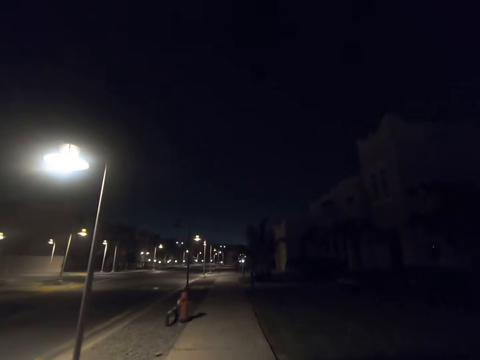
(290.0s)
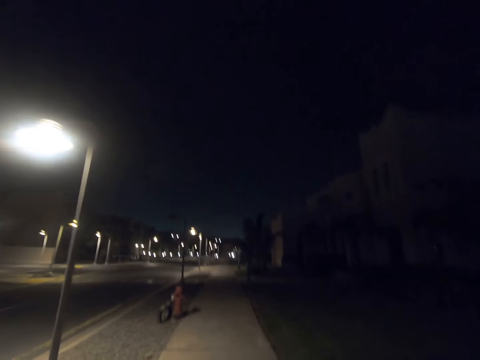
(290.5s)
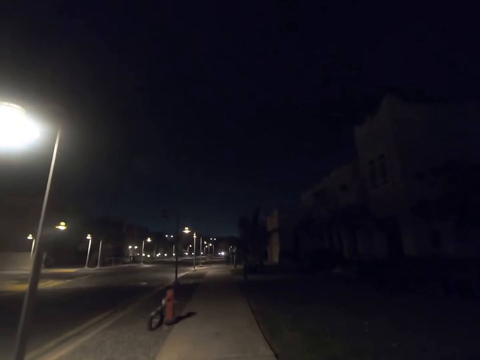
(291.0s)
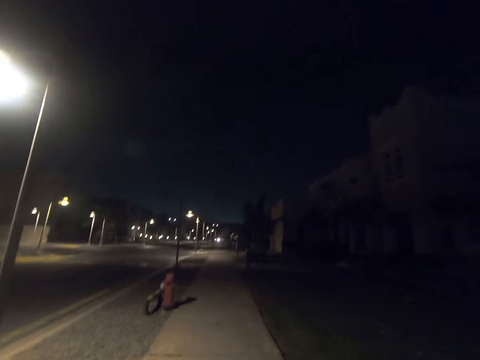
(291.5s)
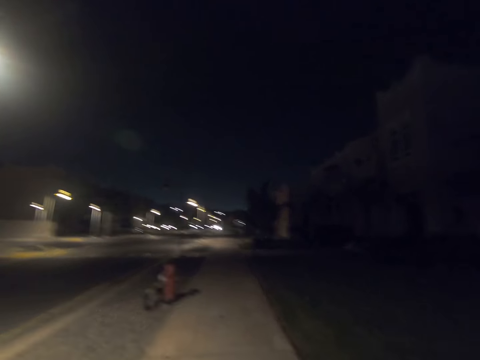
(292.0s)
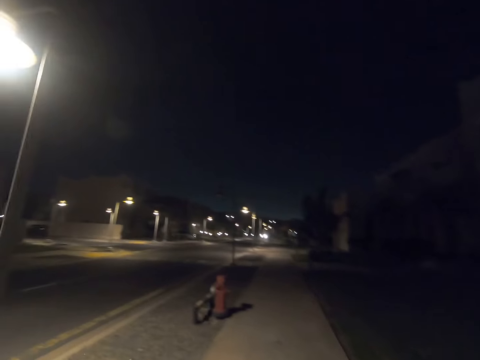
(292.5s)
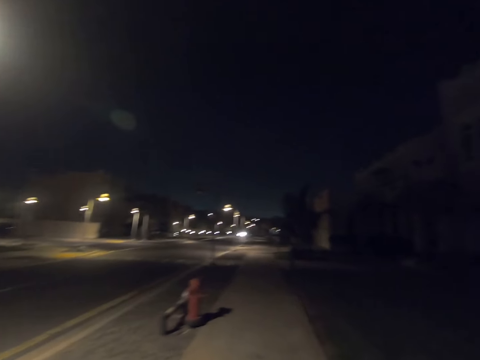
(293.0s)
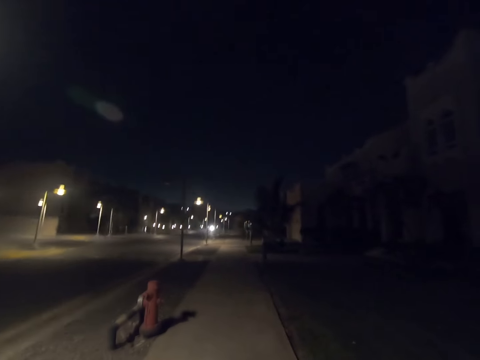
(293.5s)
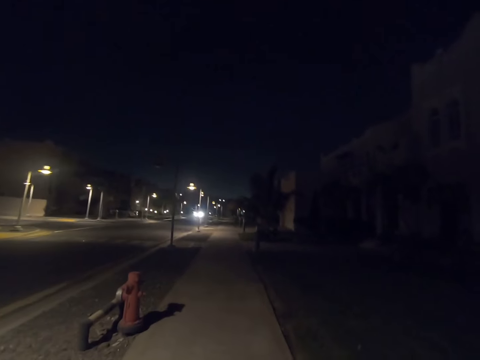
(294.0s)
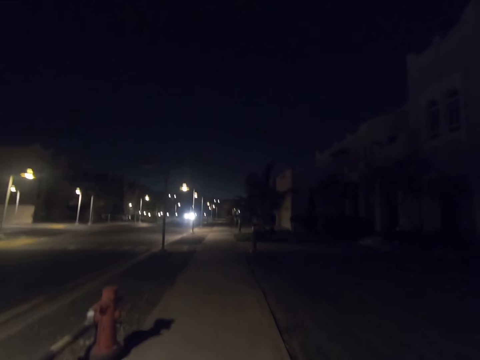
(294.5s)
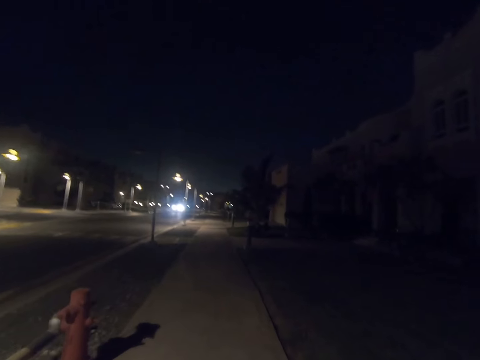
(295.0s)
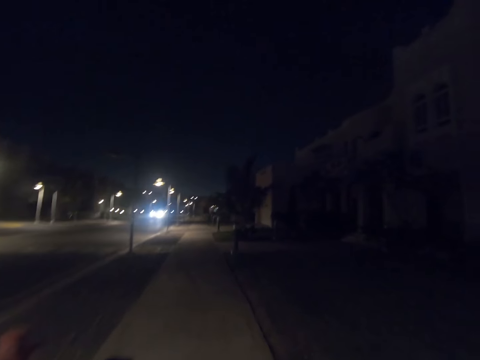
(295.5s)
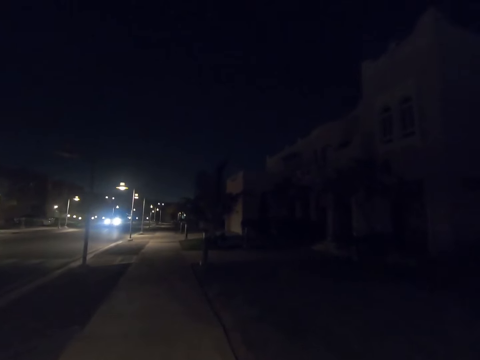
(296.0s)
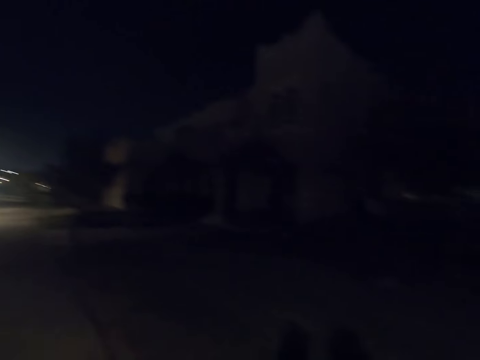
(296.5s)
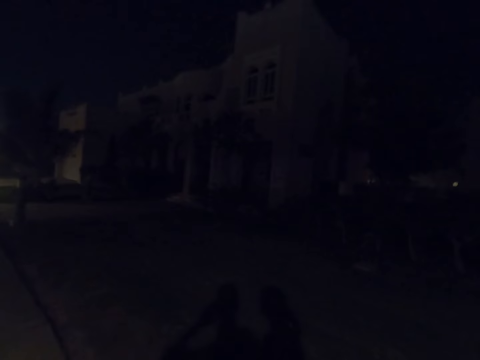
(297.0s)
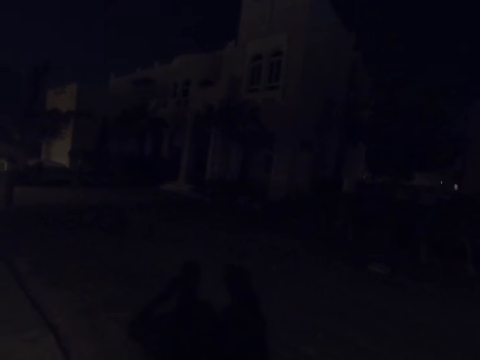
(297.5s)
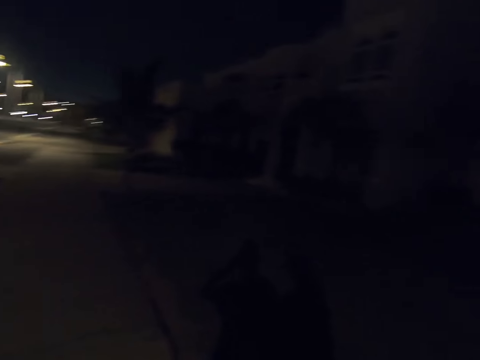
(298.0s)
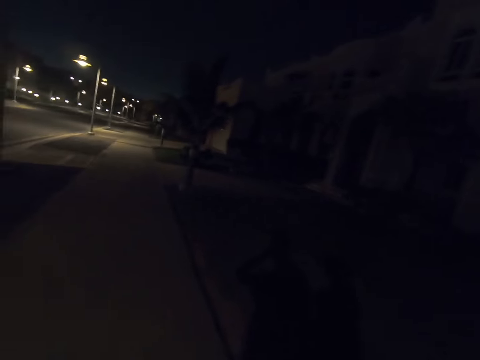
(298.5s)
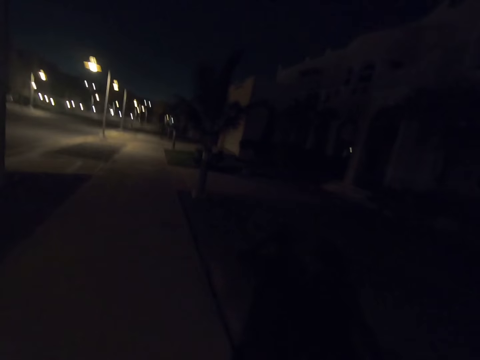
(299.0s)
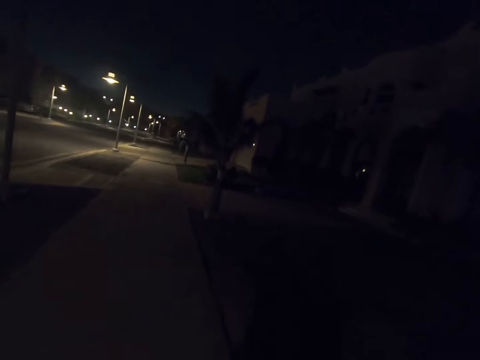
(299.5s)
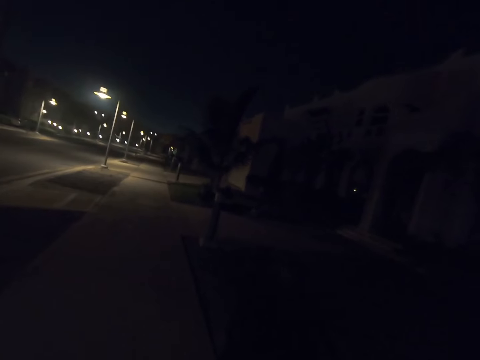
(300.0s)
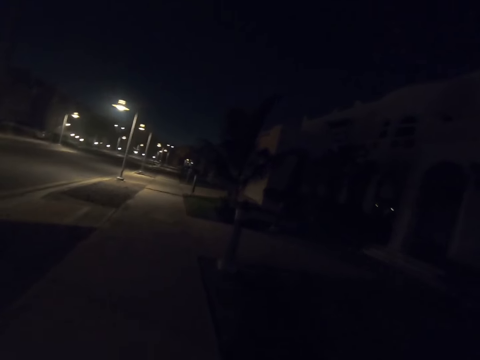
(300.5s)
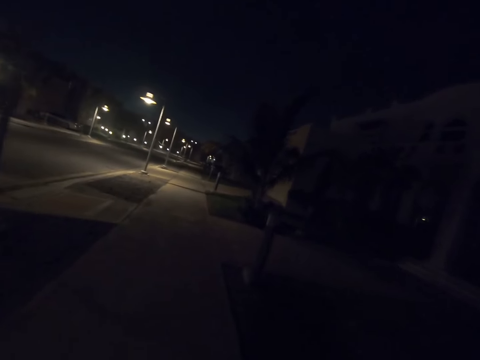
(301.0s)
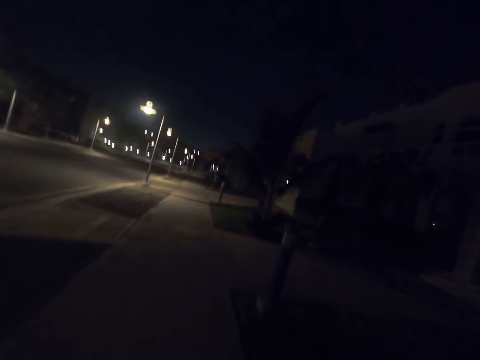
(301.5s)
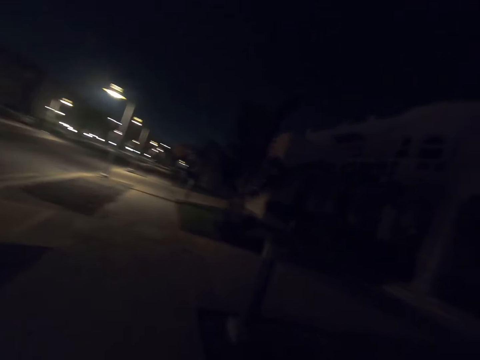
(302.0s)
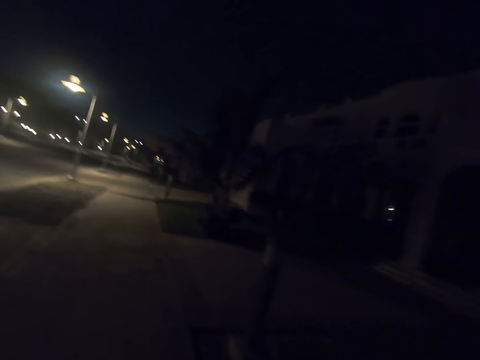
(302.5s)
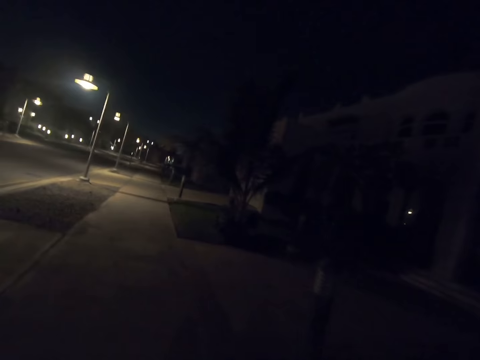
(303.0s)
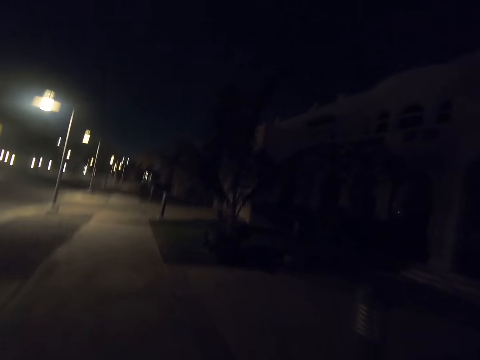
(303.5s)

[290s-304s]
The camera wearer looks left. They look forward. A person walks along the road. The camera wearer looks right. They look forward.

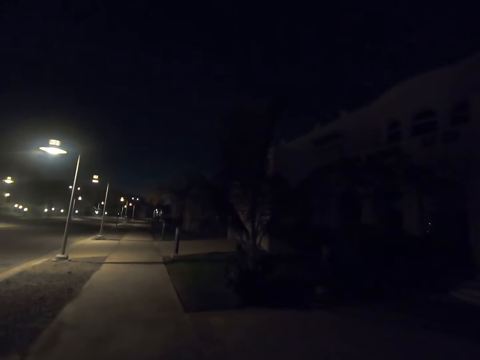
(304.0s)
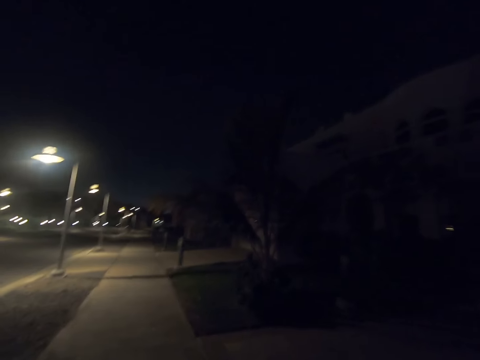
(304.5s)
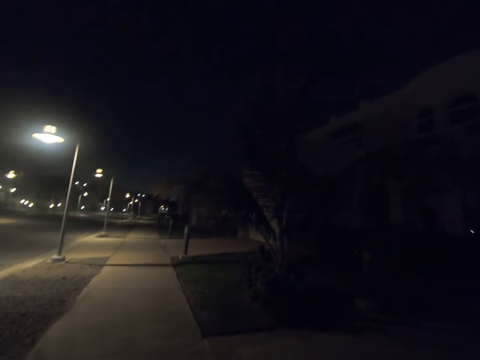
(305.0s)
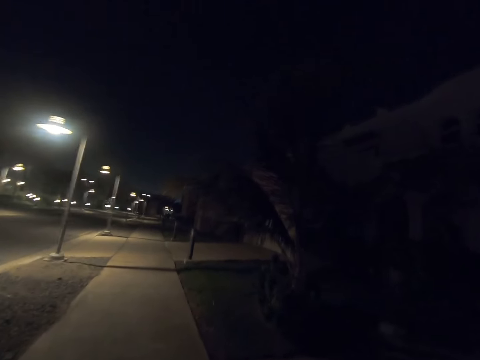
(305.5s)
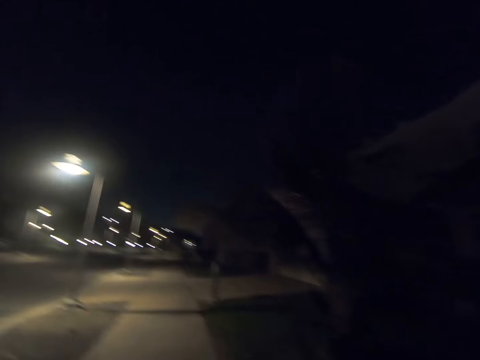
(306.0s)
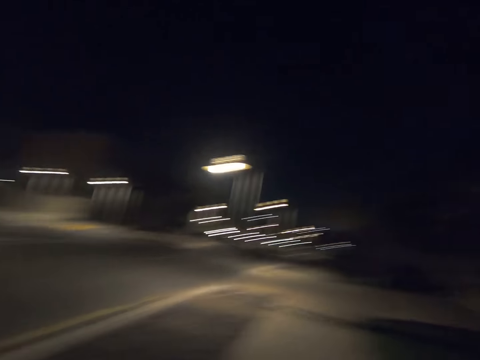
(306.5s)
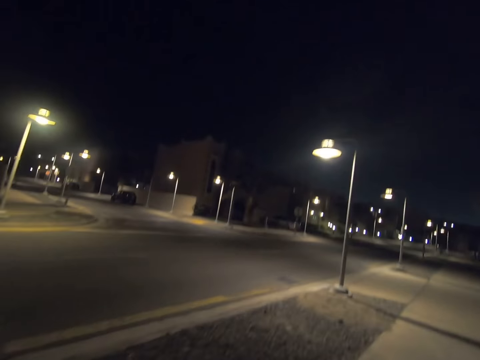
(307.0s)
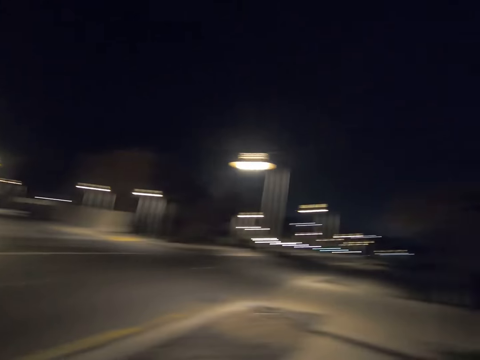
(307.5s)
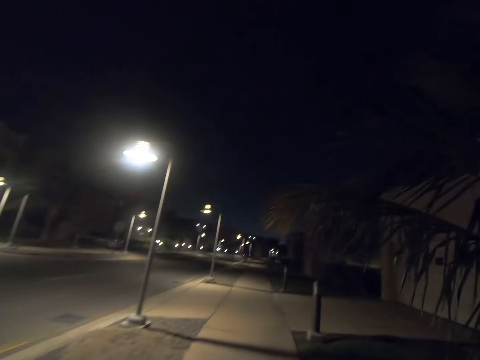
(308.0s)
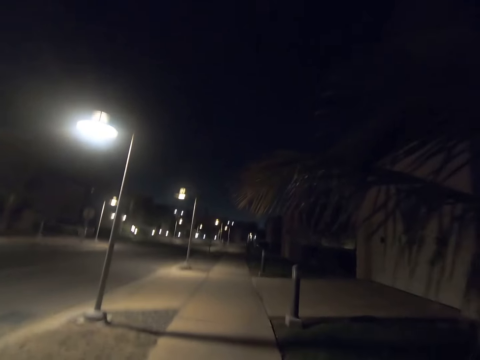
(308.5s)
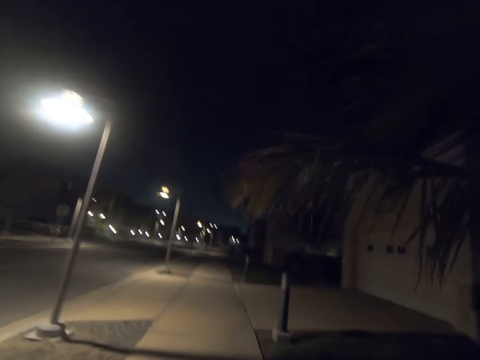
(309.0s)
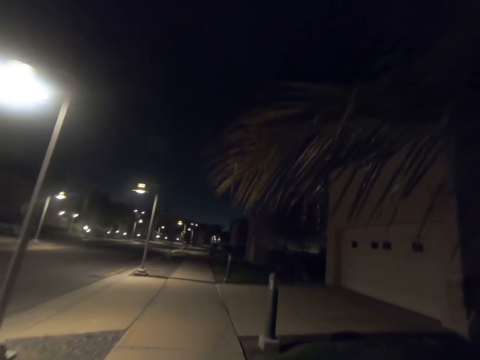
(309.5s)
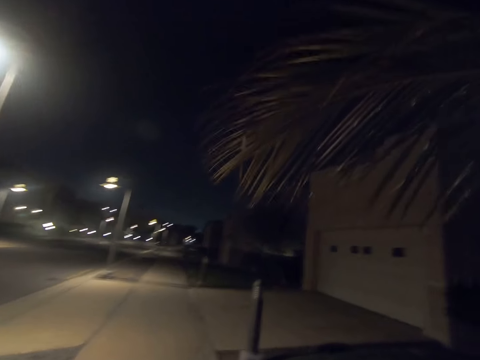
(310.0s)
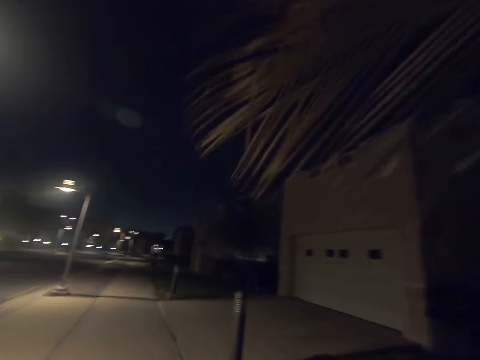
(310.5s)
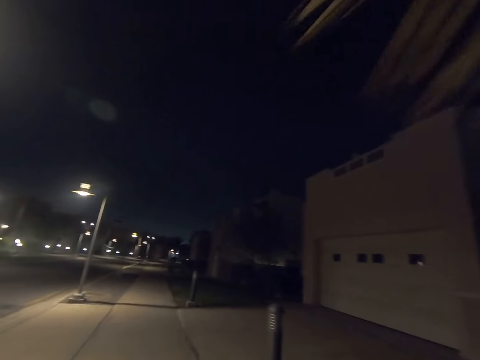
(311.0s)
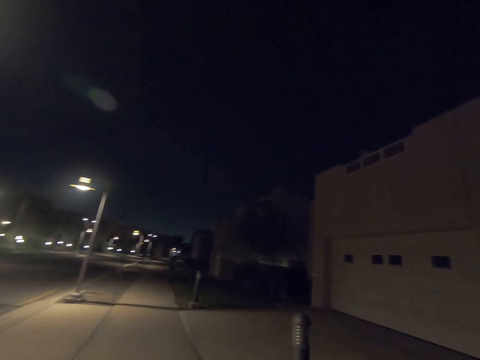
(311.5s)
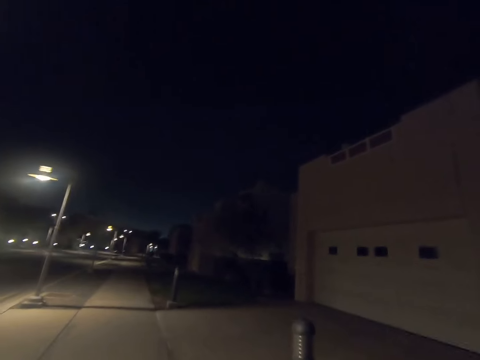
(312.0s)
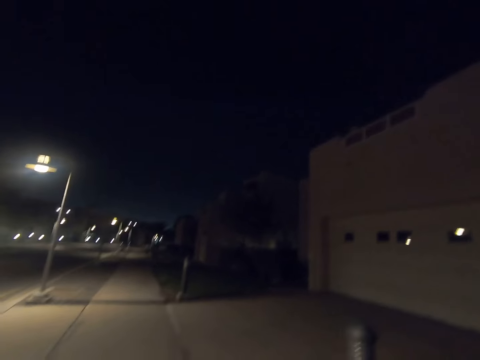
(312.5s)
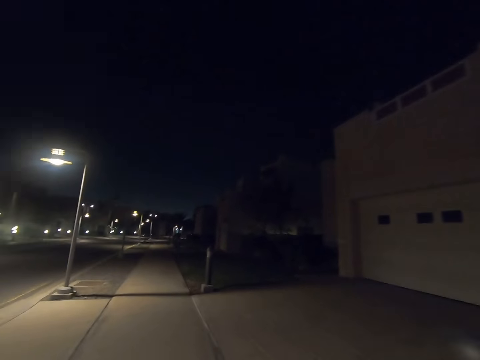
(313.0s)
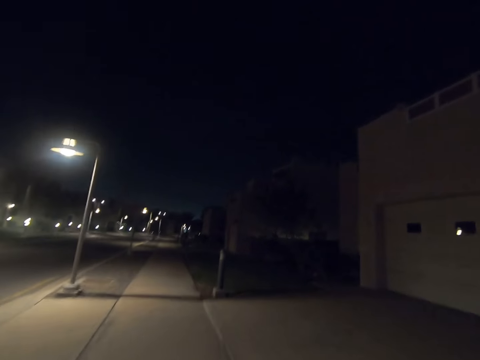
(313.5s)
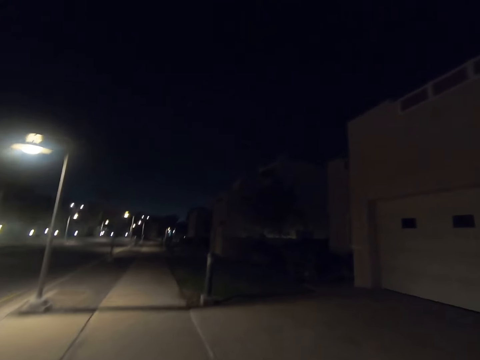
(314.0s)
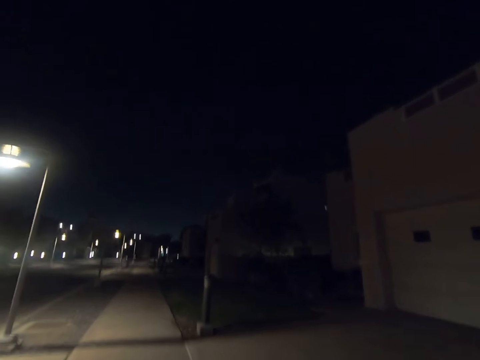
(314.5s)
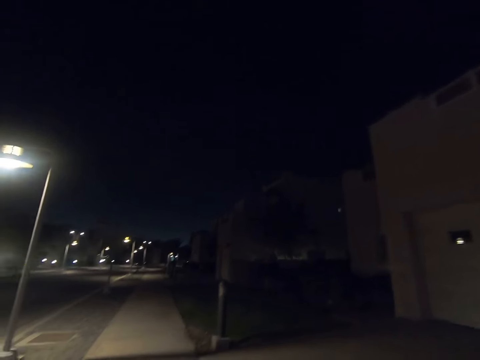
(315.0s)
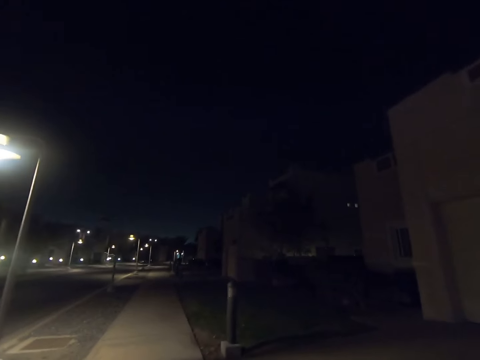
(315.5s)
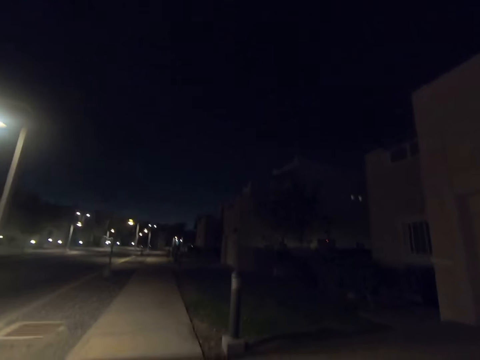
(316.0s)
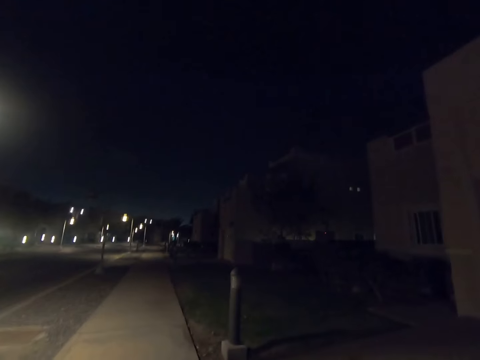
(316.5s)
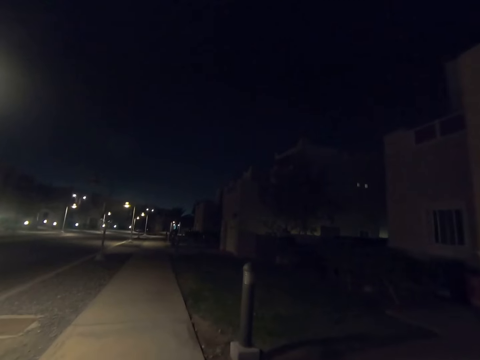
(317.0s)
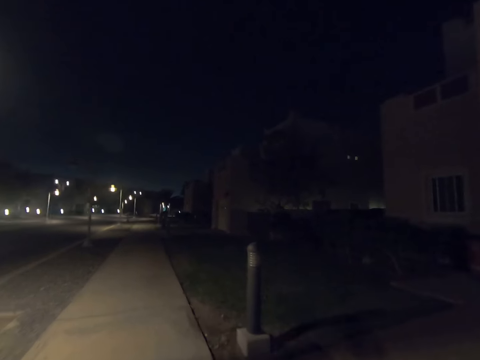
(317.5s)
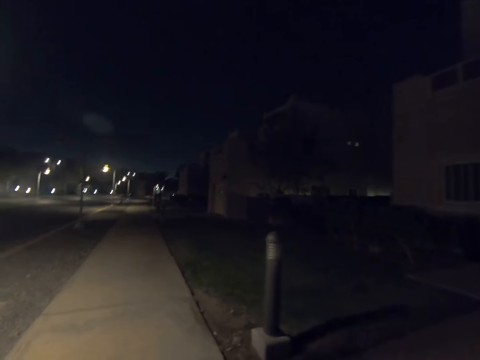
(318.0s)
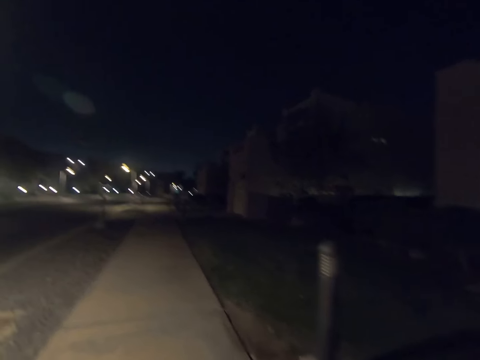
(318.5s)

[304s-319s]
The camera wearer looks left. They look forward.
